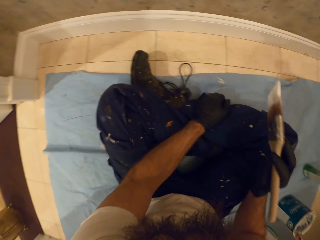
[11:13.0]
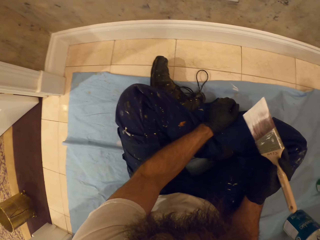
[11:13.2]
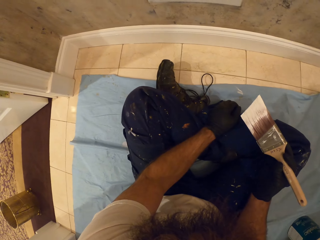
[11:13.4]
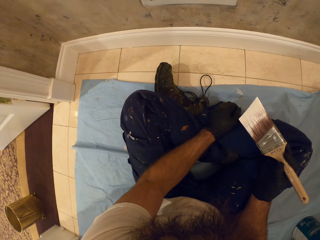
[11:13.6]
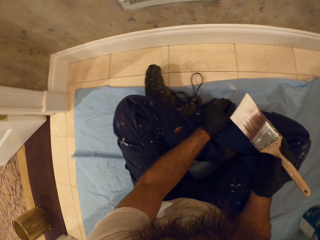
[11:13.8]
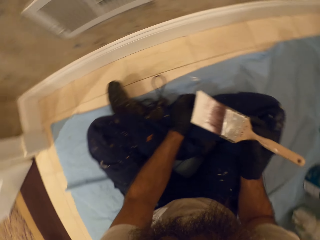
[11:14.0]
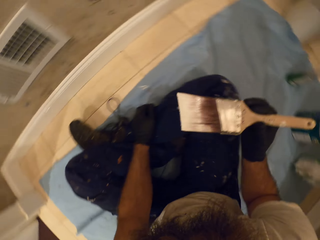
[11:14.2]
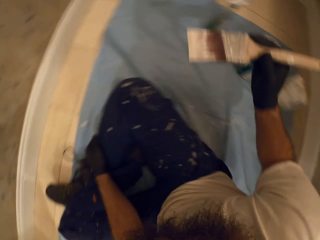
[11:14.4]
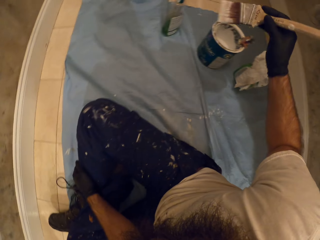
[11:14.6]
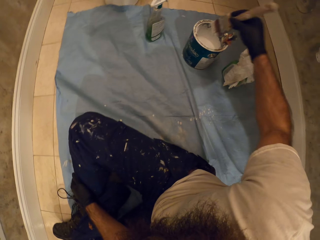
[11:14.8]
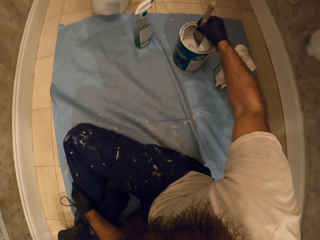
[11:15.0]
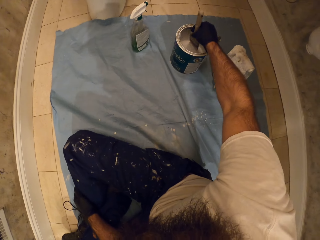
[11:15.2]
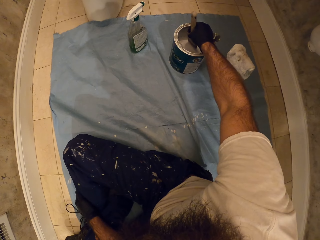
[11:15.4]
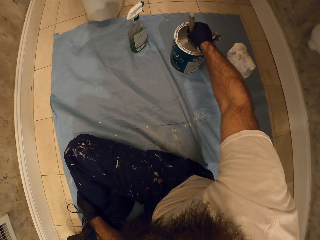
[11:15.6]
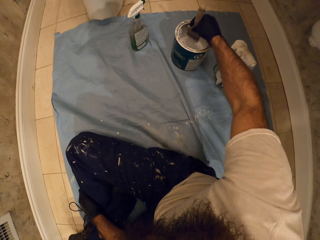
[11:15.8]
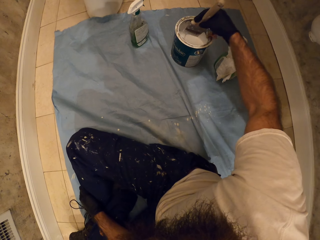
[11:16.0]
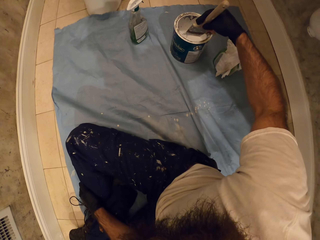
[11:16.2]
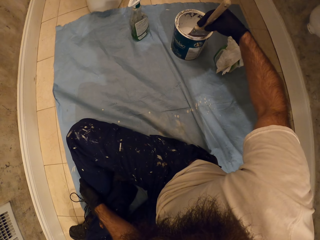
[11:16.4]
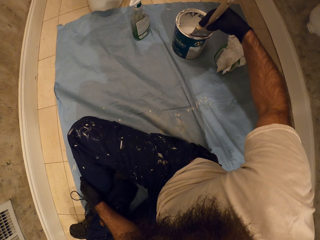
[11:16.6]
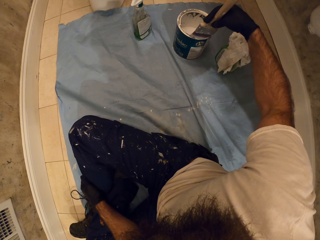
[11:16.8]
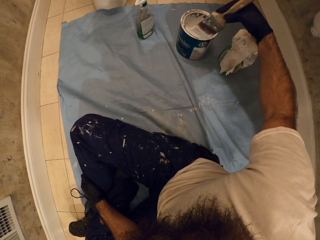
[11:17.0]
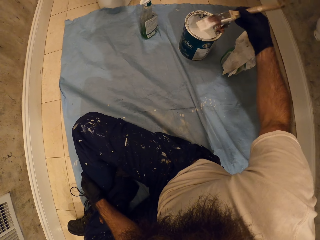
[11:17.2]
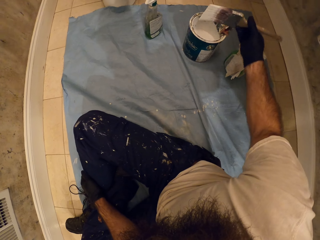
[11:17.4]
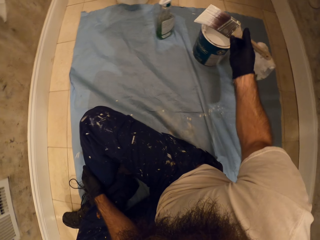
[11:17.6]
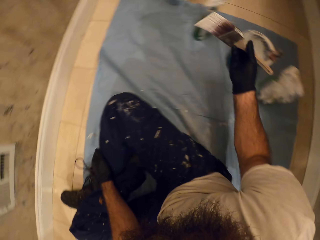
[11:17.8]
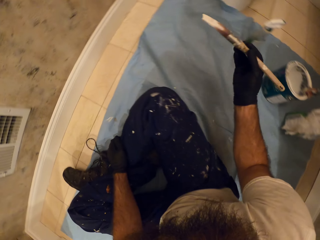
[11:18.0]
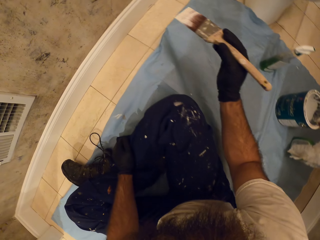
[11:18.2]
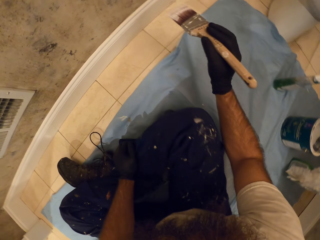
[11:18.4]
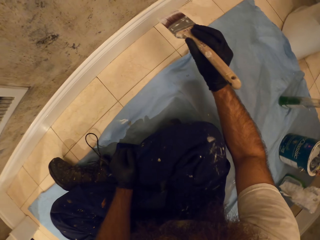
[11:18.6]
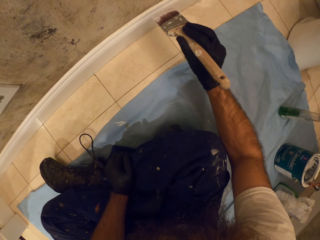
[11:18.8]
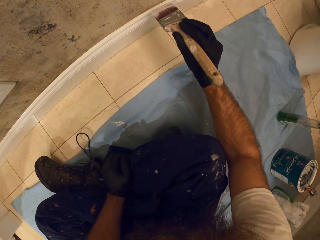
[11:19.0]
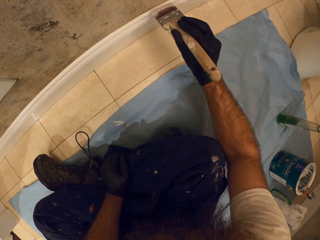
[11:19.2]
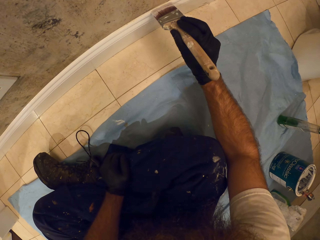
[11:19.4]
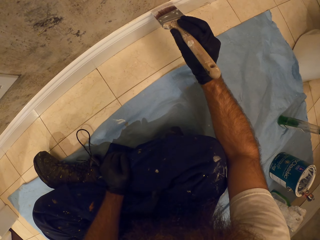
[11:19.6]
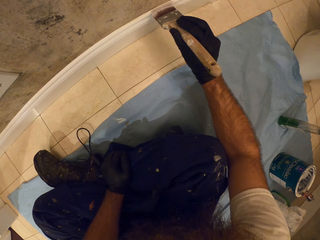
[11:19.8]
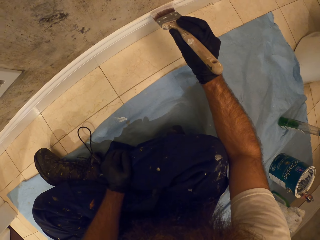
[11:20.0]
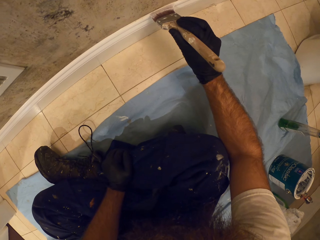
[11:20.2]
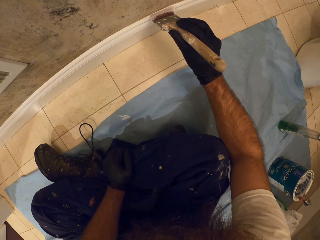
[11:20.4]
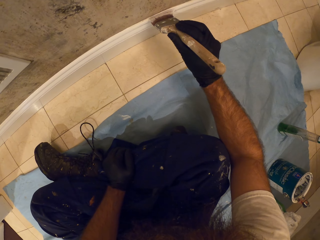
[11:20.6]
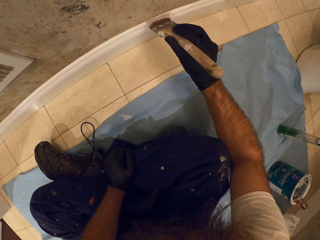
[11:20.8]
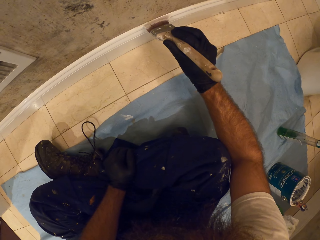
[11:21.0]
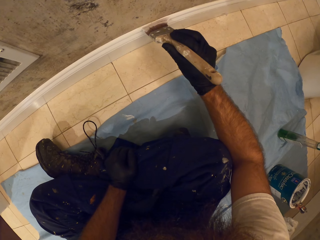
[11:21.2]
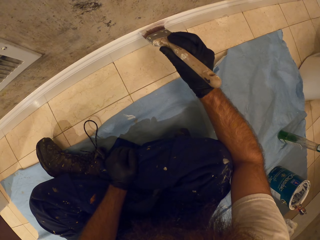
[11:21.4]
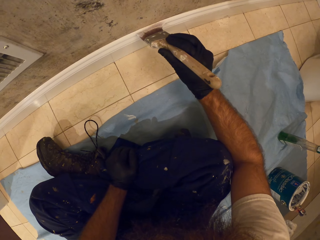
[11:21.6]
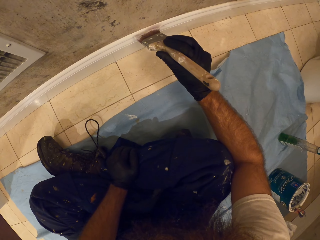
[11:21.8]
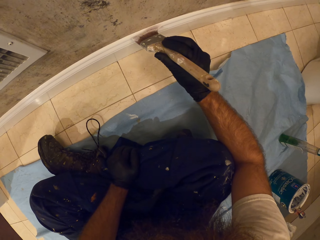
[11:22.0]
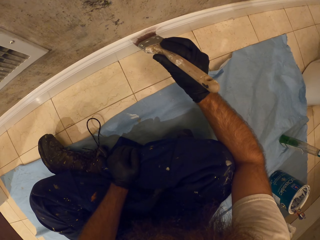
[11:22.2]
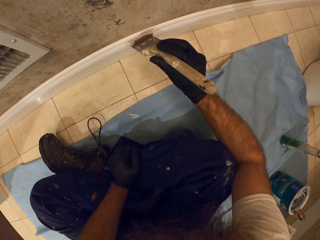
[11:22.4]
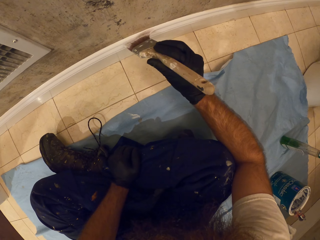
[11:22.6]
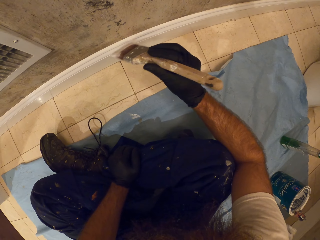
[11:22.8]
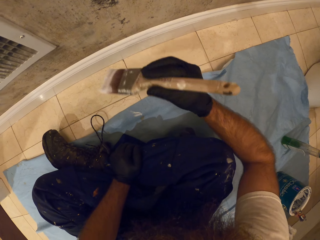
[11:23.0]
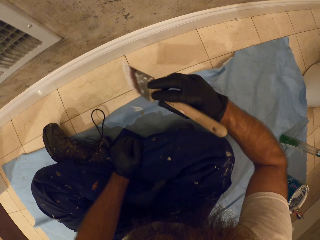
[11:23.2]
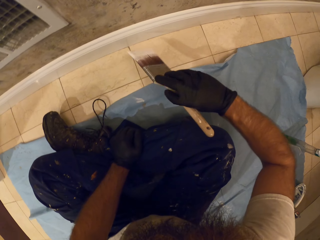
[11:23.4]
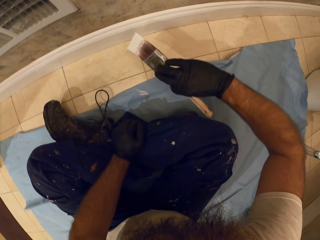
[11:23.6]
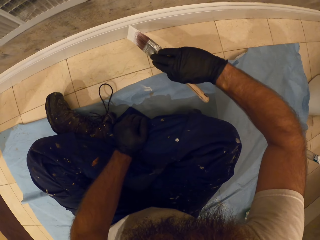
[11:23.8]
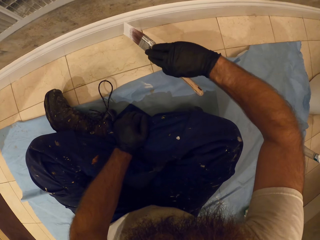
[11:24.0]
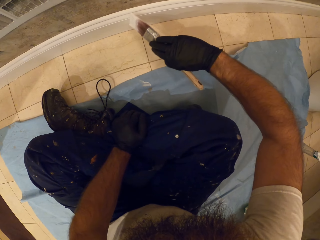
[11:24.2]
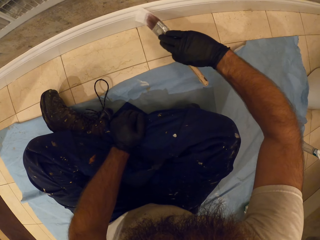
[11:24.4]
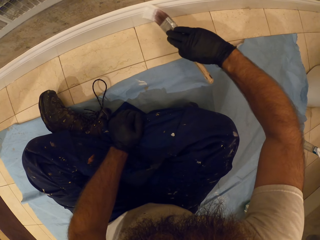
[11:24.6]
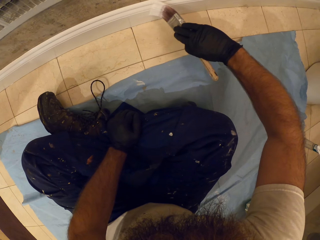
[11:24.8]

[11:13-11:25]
The camera wearer dips the paint brush into the paint bucket or tin. He scoops off excess paint on the paint tin. He paints the bottom of the wall with the paint brush in his right hand, on the wooden part.

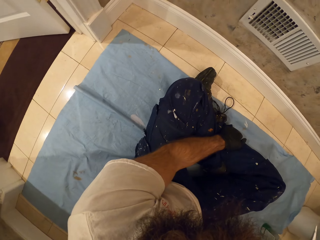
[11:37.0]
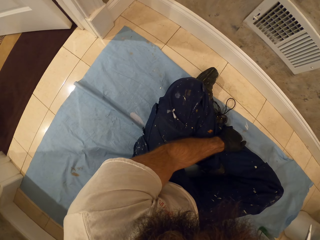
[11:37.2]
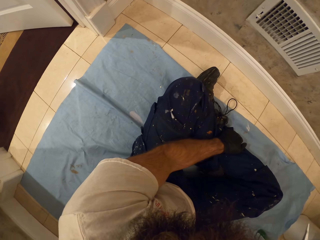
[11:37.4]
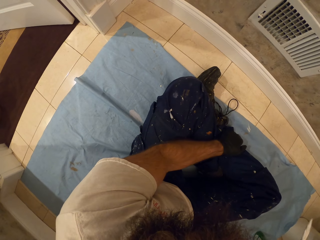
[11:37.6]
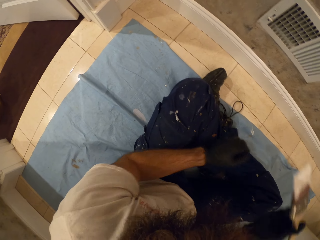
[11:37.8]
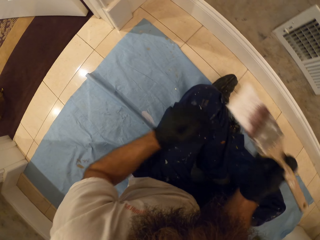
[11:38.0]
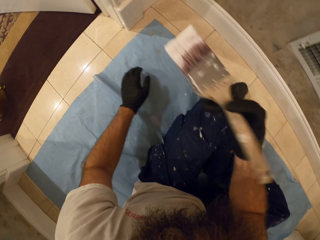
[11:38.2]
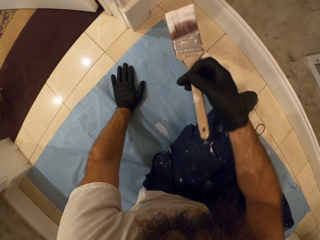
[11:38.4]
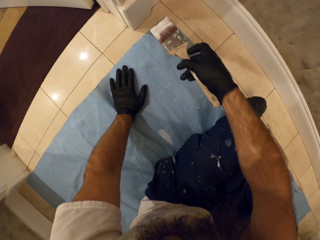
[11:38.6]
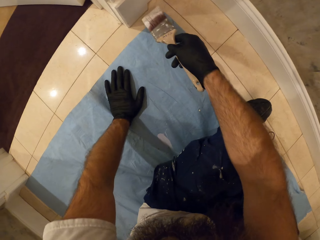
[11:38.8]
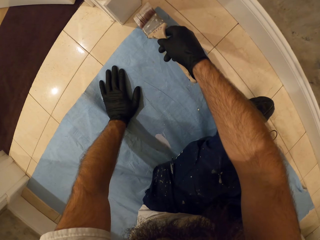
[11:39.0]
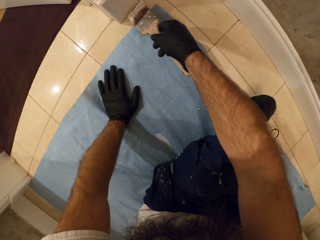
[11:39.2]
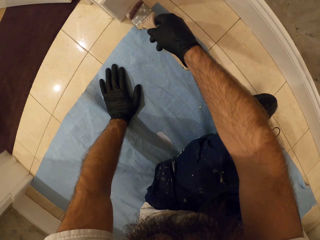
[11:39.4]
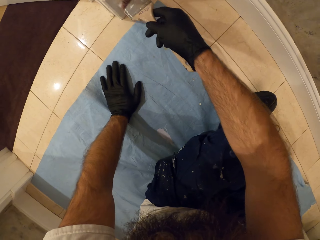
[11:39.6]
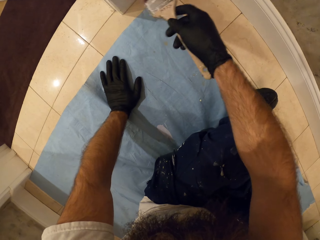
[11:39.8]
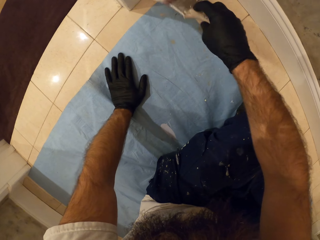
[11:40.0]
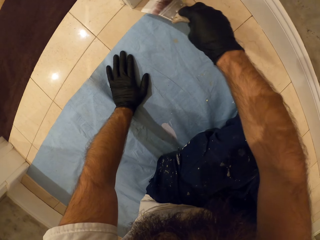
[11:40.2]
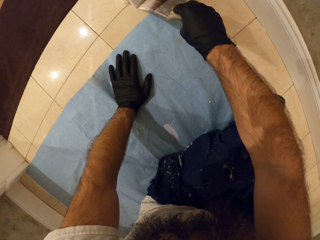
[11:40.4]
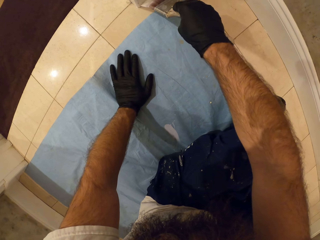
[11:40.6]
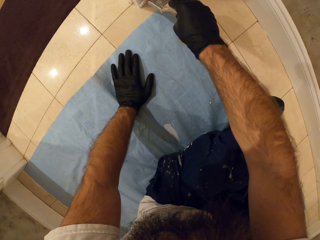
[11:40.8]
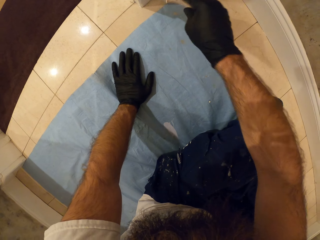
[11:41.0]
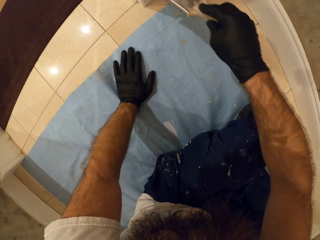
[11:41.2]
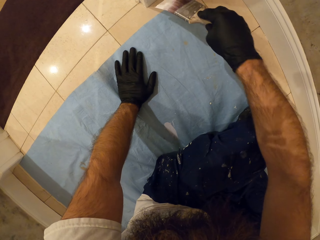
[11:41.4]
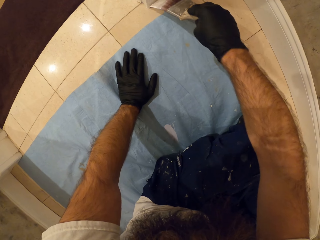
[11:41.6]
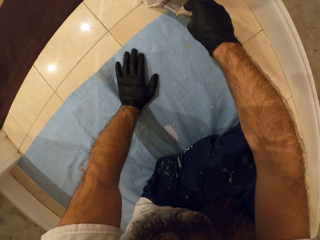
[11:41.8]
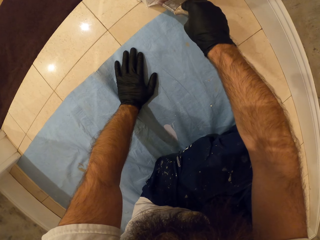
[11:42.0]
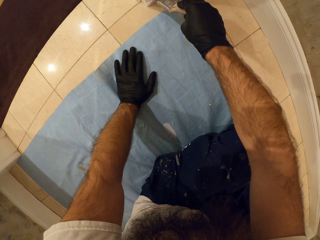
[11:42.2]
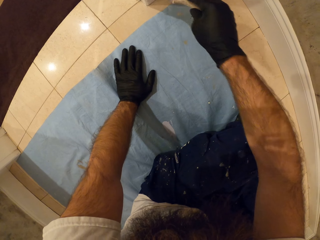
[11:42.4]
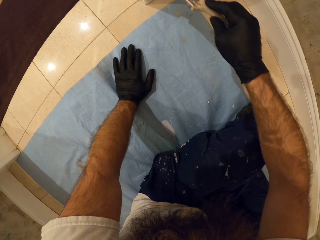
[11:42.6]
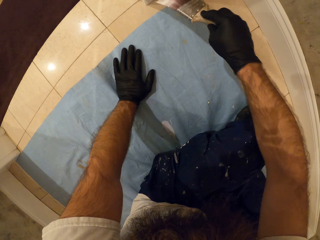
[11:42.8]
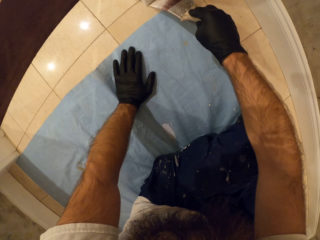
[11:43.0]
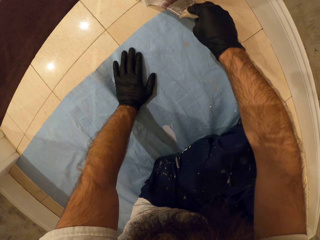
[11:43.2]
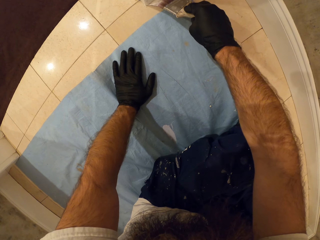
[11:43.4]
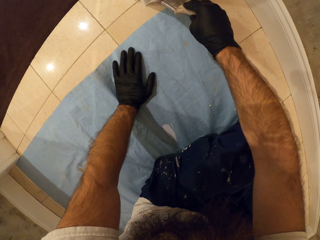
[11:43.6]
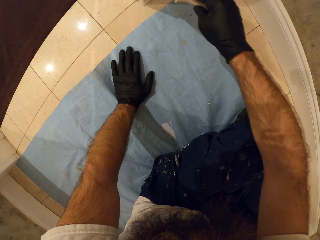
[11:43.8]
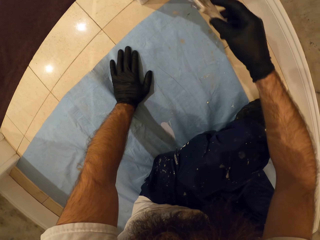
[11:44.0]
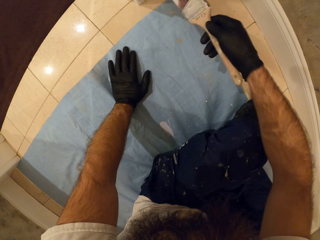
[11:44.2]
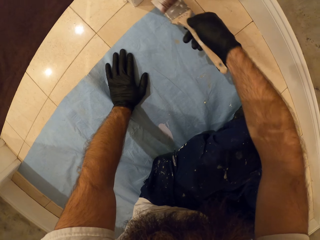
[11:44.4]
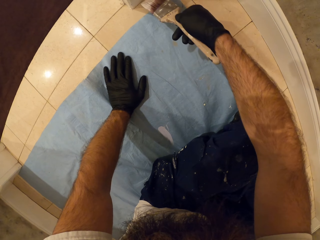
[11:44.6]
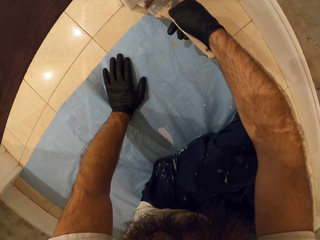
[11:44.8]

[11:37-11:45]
The camera wearer paints the bottom of the wall with the paint brush in his right hand, on the wooden part.

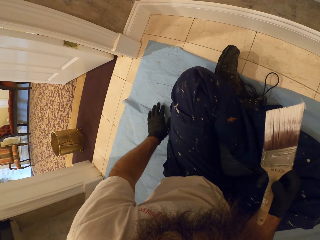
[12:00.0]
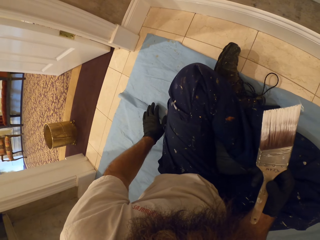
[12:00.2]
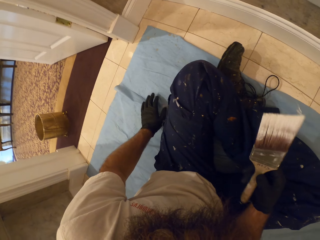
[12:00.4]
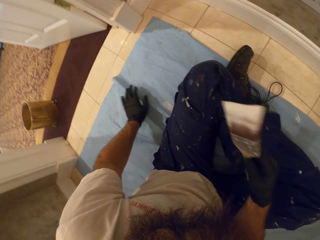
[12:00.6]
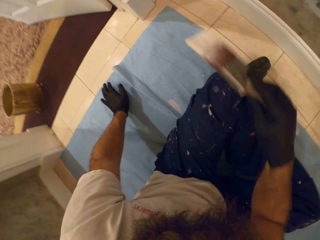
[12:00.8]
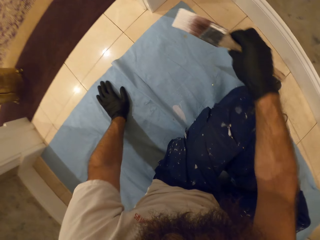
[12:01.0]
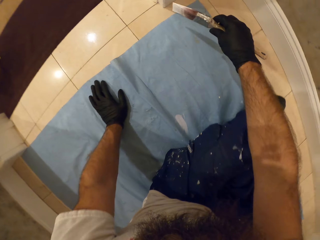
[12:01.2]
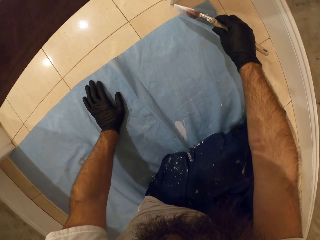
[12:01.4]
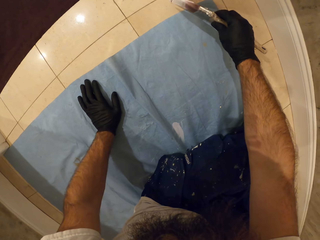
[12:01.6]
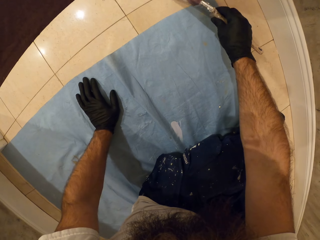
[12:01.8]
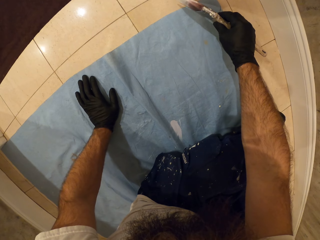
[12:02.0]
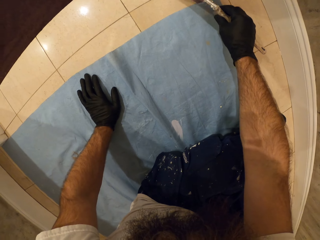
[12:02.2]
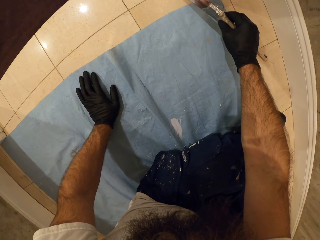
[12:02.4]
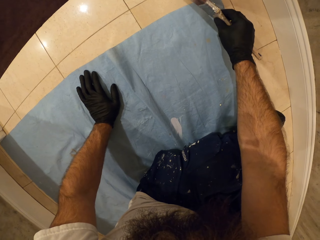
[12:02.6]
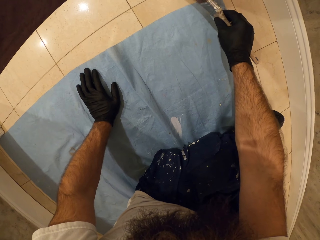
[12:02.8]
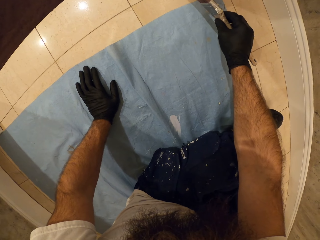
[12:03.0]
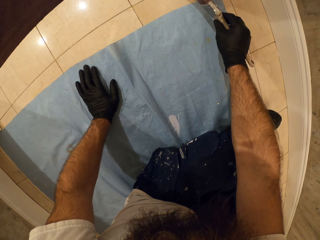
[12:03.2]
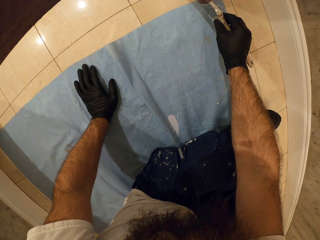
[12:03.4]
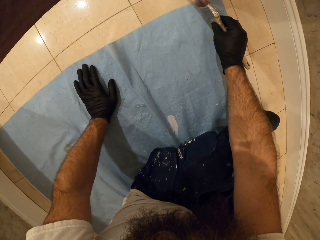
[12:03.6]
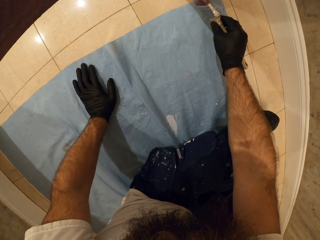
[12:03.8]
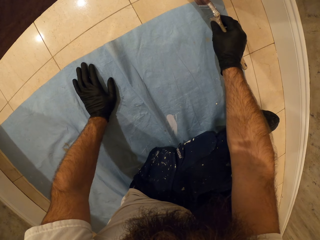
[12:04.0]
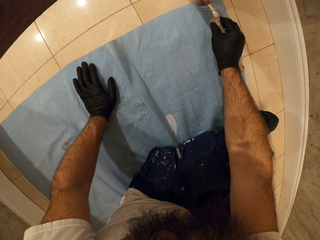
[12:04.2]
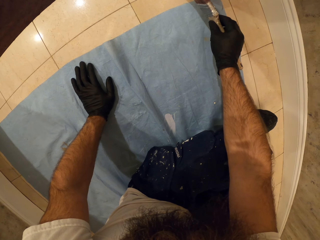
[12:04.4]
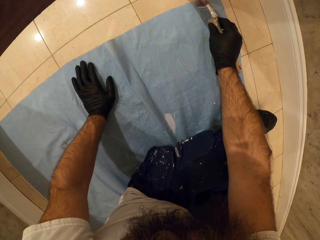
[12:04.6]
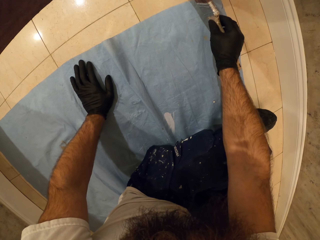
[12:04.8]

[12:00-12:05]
The camera wearer paints the bottom of the wall with the paint brush in his right hand.
